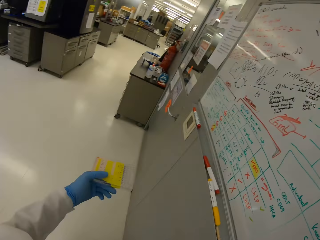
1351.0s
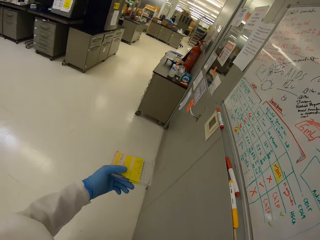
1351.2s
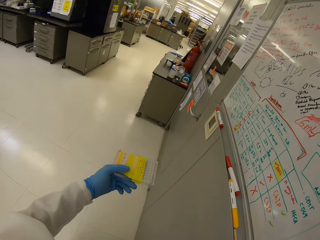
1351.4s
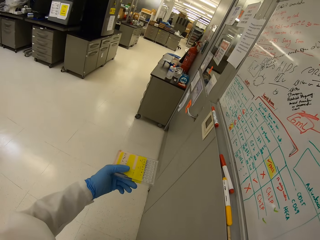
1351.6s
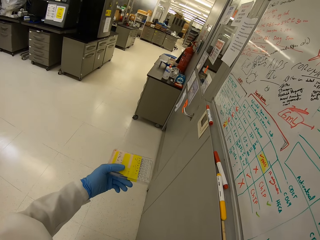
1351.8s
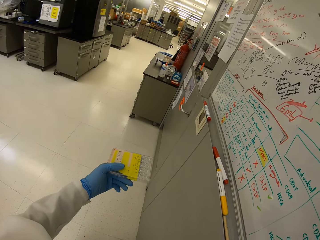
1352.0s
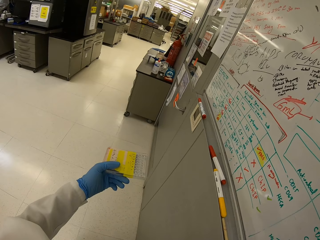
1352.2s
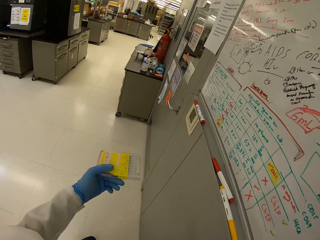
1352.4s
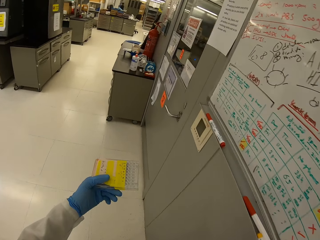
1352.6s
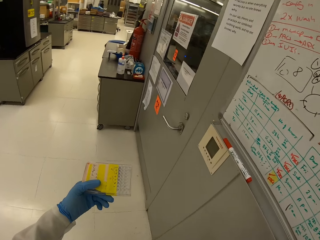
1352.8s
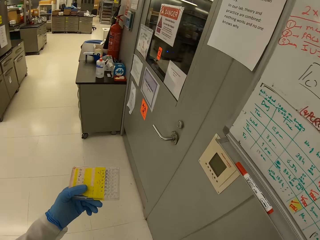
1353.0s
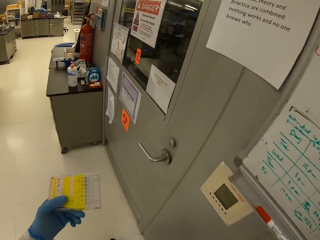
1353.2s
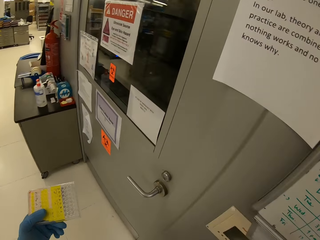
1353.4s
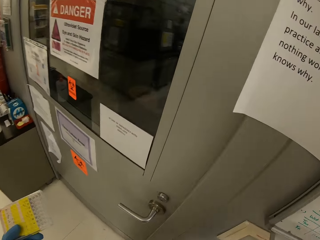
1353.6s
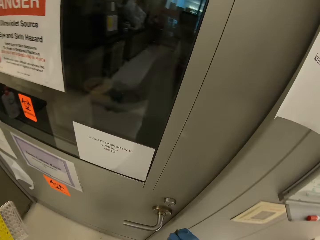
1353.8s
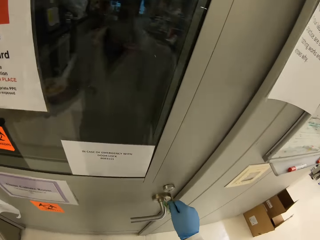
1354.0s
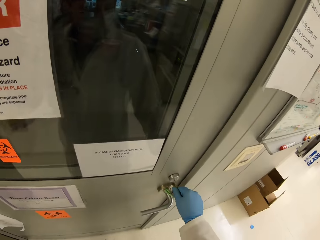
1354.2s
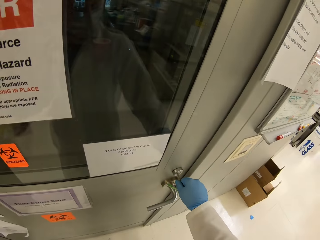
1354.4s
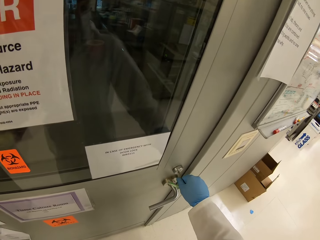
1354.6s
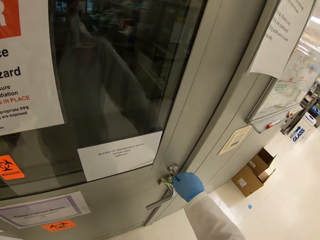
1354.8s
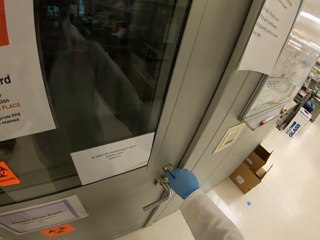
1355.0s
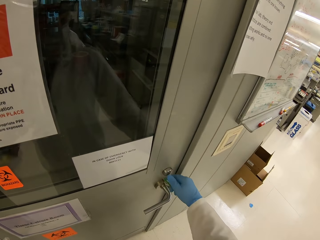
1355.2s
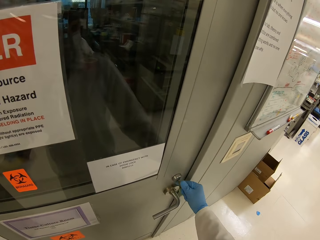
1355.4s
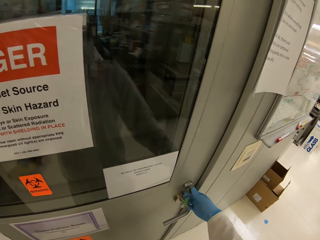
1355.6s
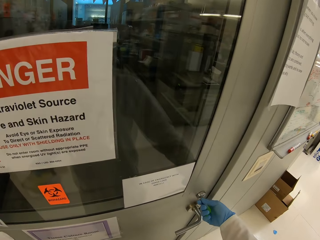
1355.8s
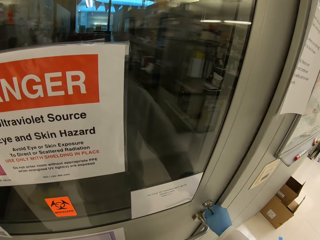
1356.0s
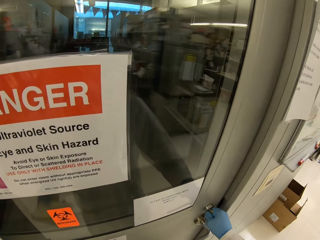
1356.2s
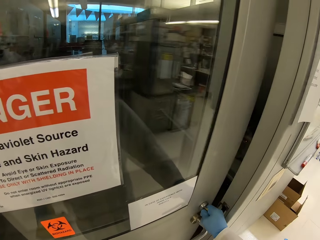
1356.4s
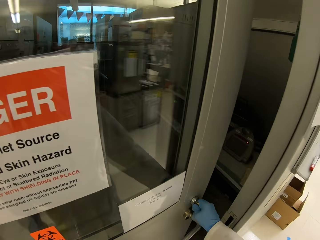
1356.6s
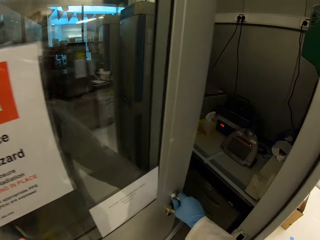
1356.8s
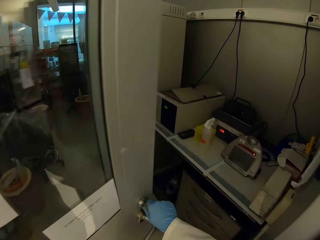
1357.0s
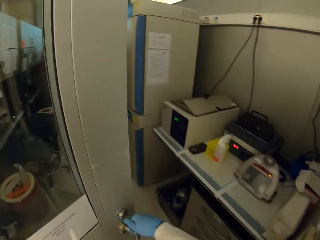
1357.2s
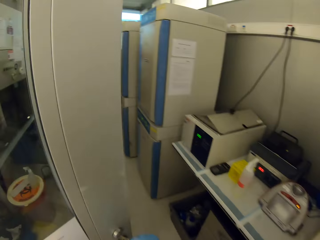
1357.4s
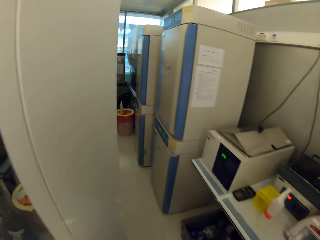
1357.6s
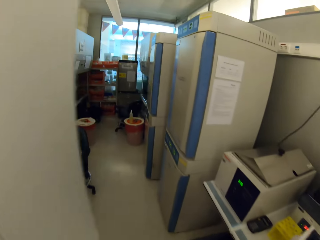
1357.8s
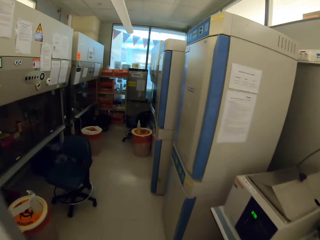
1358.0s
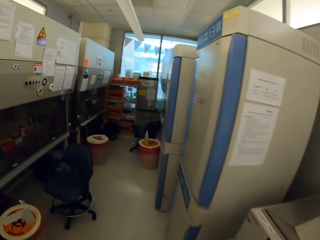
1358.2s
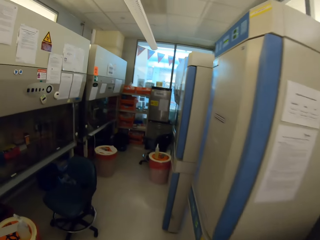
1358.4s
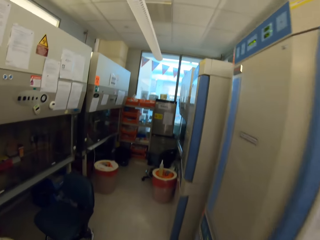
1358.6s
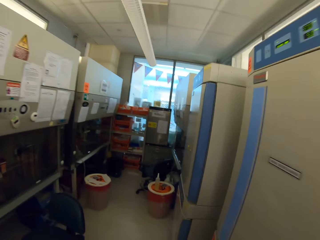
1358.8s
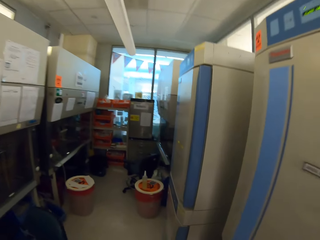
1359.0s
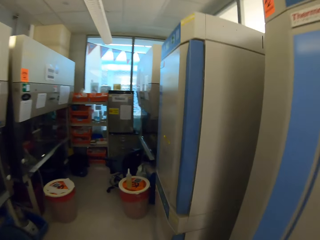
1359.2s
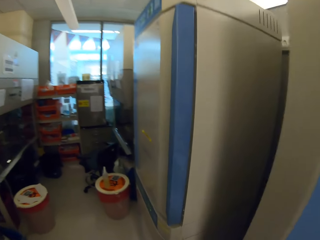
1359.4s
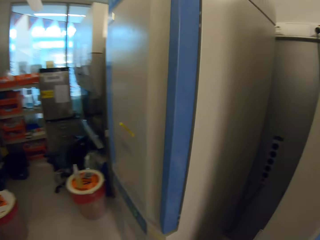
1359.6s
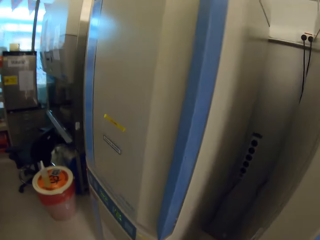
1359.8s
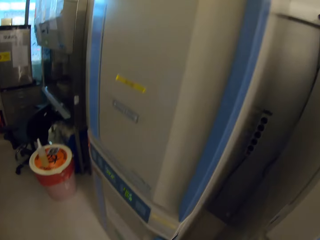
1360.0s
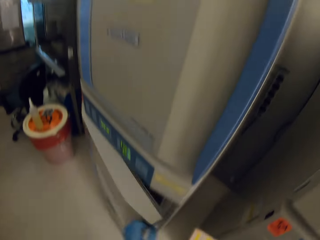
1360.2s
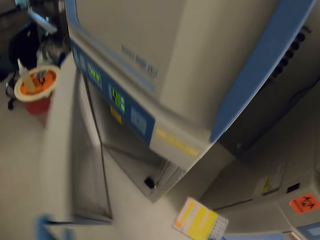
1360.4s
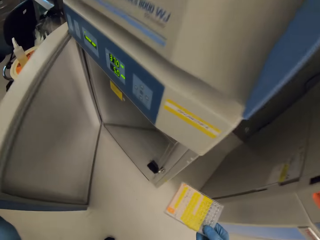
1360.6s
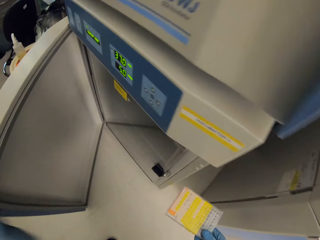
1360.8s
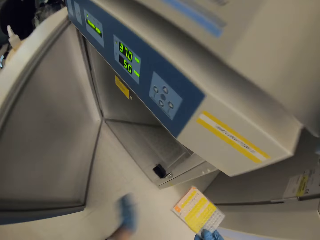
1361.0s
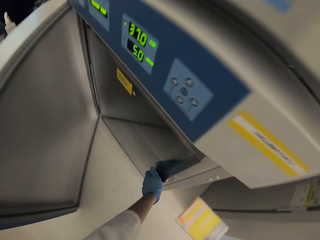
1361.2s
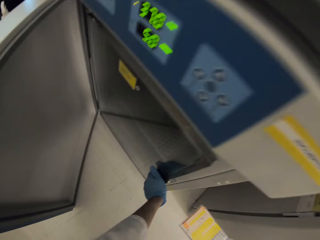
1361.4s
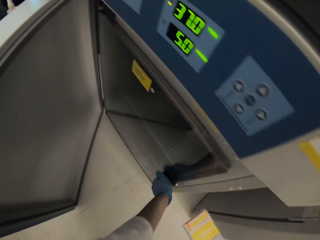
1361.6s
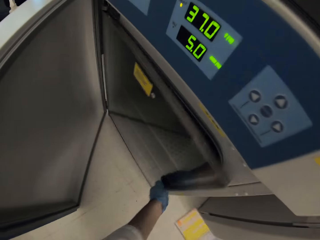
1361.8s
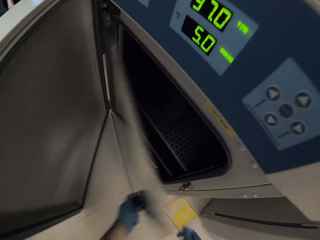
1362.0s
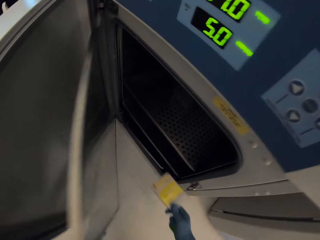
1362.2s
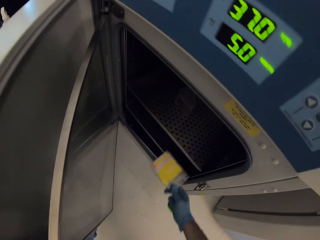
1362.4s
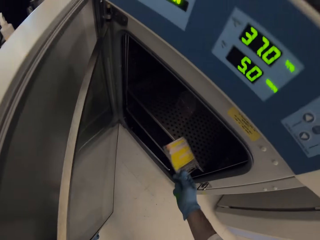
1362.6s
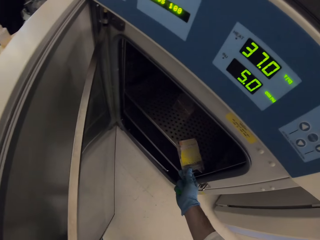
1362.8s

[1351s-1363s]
The camera wearer opens the door with a key. They insert the key on the lock. They walk inside the room. They open the fridge door.

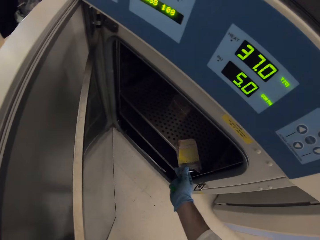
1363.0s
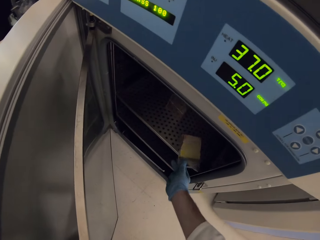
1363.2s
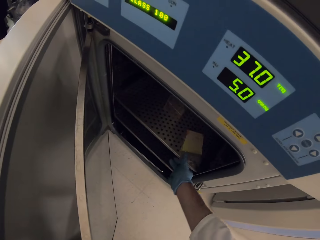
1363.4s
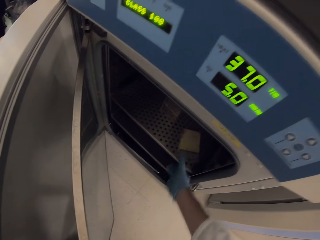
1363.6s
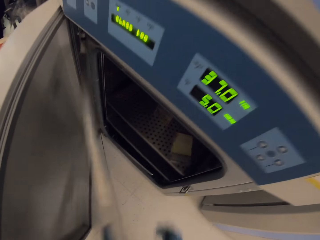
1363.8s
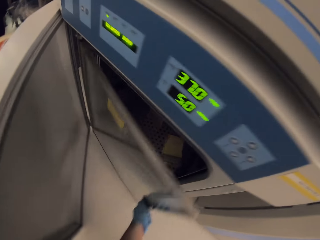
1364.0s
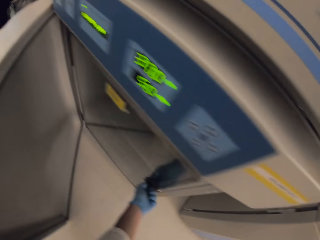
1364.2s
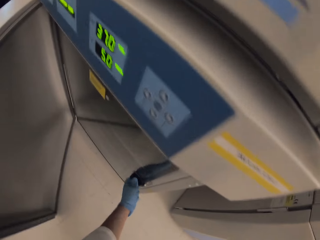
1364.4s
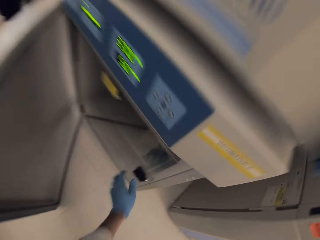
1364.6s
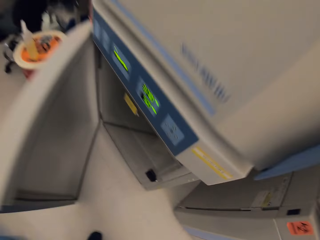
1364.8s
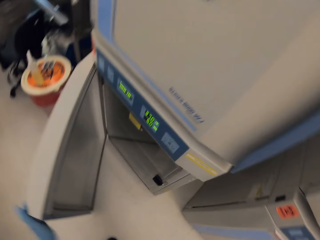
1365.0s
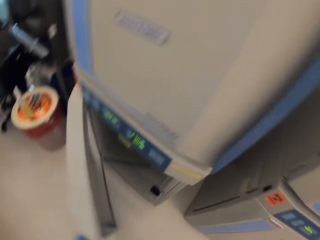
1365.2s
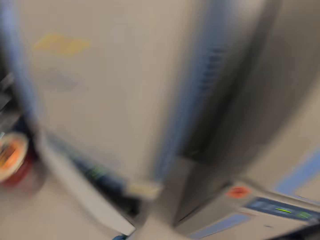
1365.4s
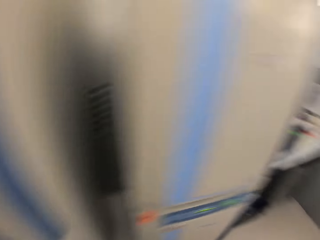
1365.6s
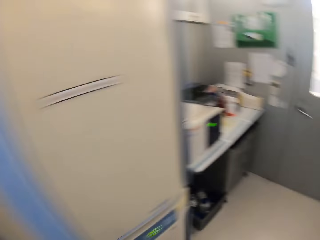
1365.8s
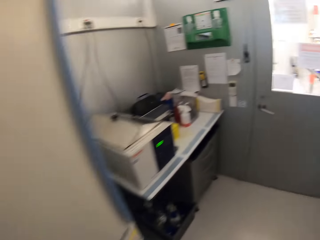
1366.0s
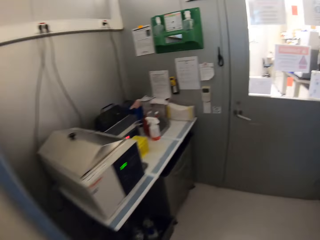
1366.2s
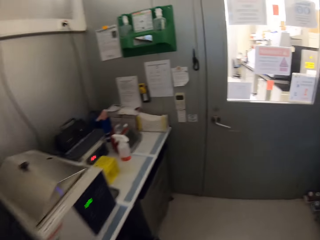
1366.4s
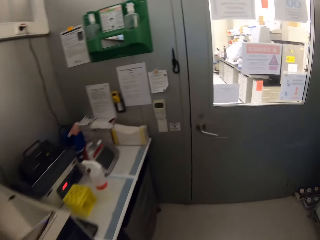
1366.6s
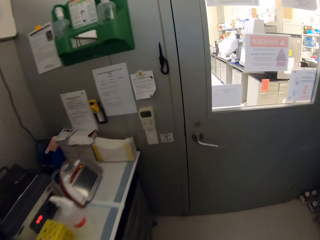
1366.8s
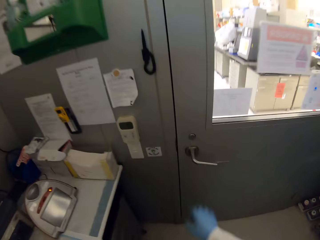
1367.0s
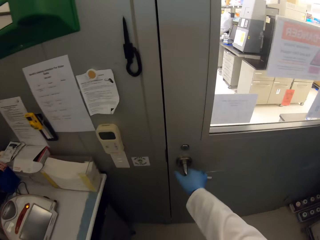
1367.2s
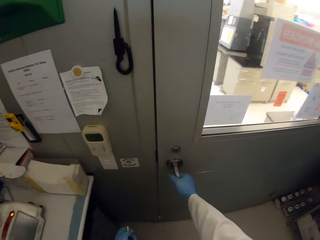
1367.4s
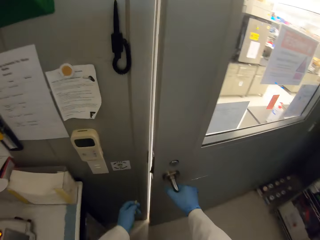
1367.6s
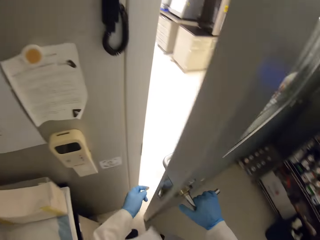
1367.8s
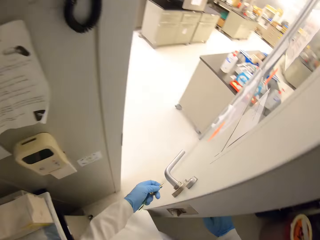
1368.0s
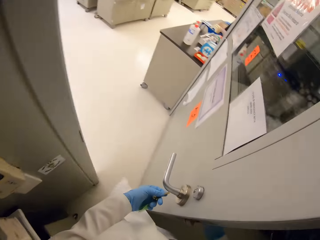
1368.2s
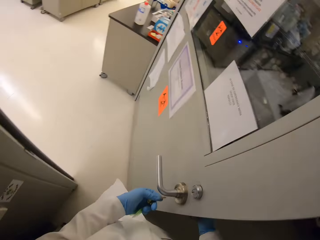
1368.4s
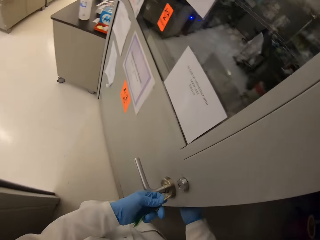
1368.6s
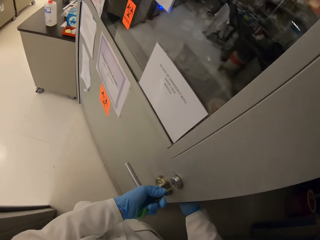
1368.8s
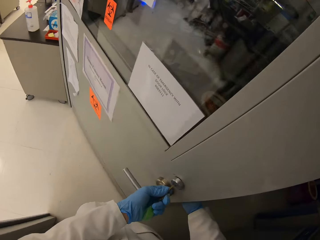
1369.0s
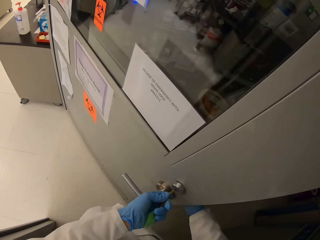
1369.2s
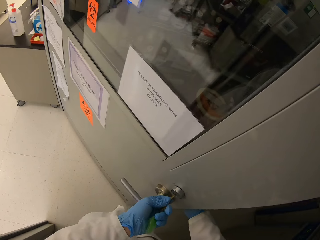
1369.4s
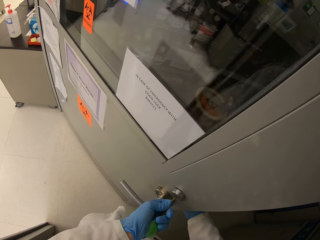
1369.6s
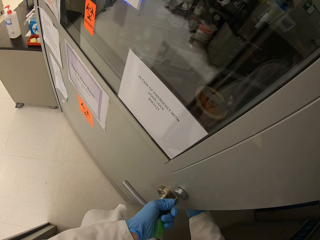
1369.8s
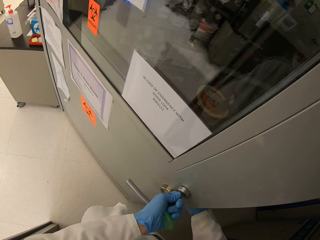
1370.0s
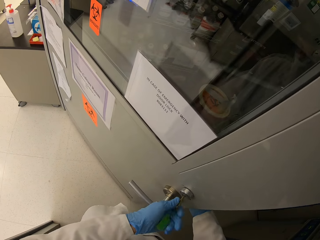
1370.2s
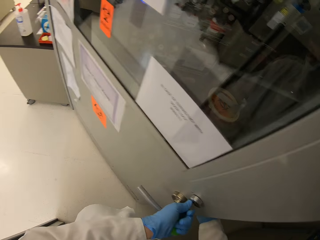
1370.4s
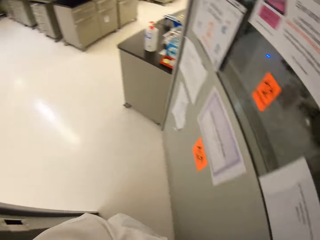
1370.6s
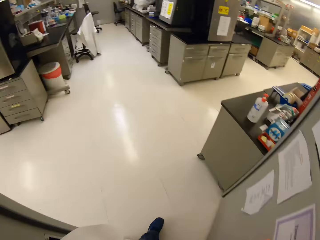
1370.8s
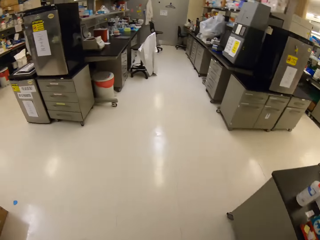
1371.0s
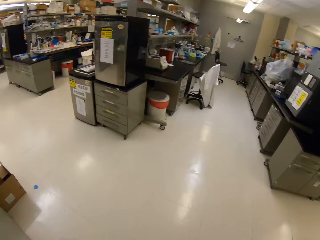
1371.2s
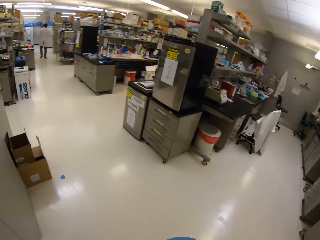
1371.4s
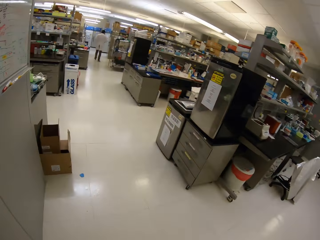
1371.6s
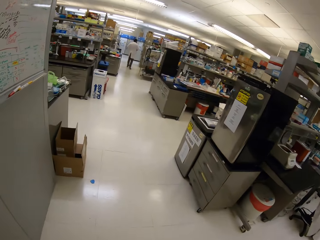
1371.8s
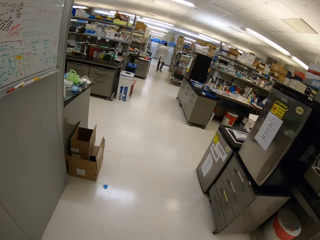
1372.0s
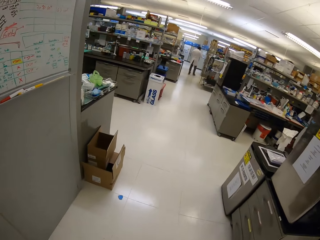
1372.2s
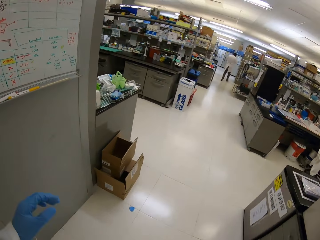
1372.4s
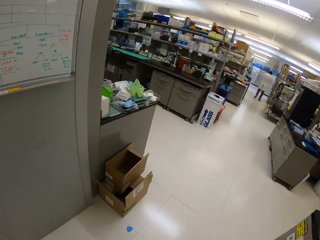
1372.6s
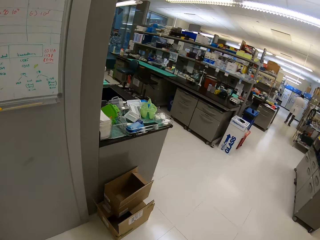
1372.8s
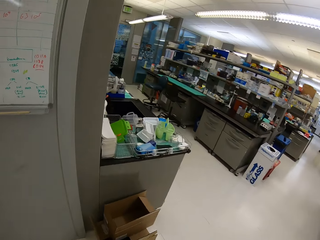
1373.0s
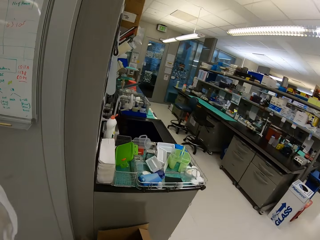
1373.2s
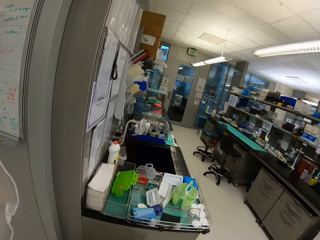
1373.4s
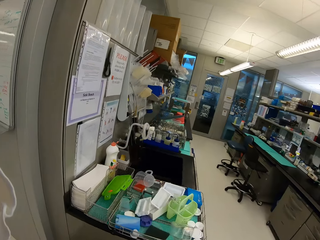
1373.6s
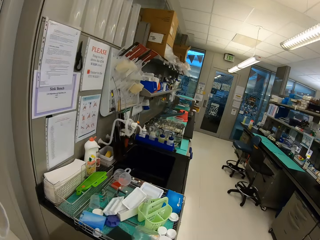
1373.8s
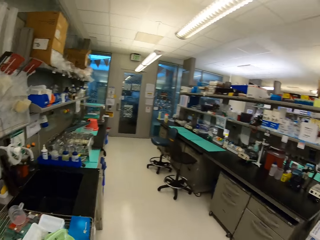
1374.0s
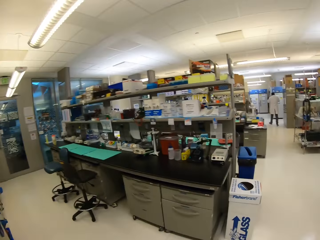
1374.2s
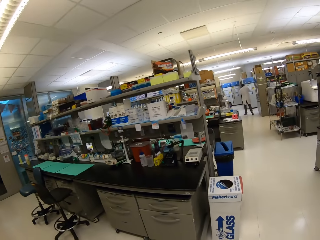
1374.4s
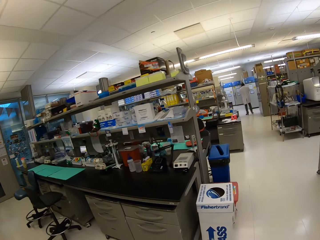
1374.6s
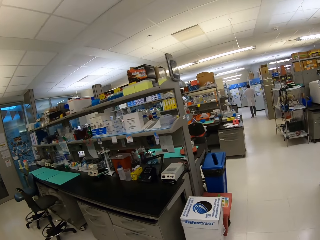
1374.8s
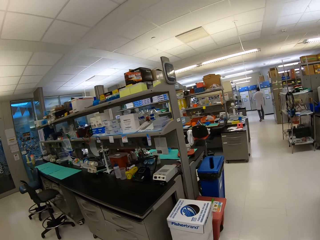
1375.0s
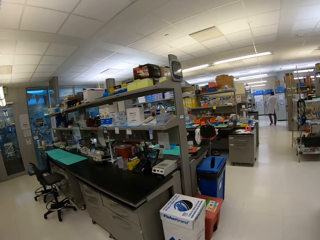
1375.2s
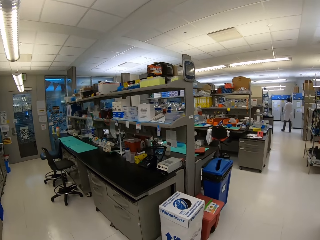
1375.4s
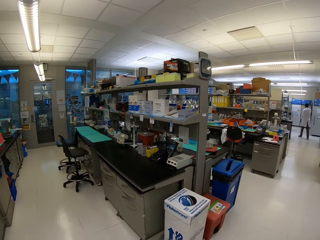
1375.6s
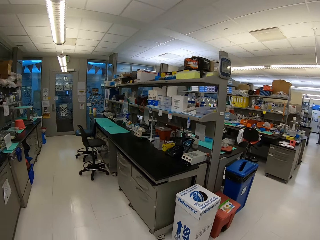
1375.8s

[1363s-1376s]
The camera wearer puts the multi well plate in the fridge. They place the nest pipette tips in the refrigerator. They close the fridge door. They close the main fridge door. They stare around. They walk around. They open the door. They insert the key on the door lock. They stare around. They walk around.
